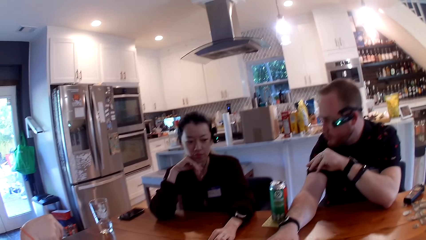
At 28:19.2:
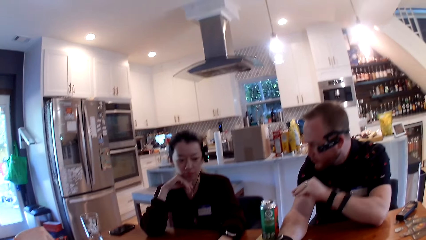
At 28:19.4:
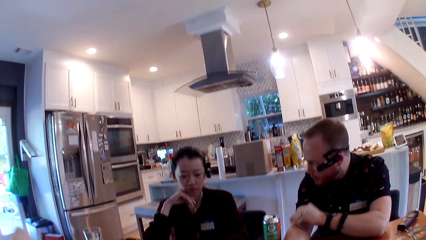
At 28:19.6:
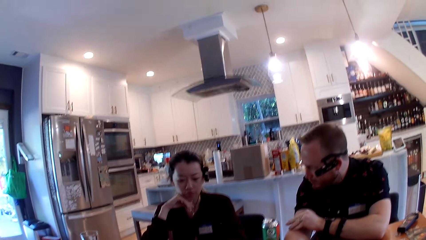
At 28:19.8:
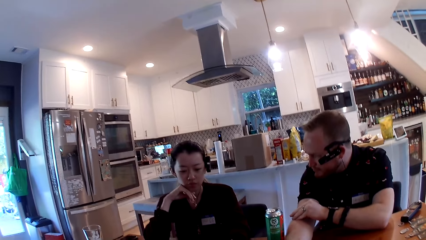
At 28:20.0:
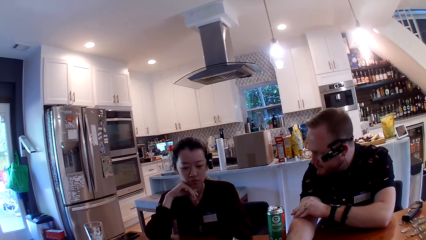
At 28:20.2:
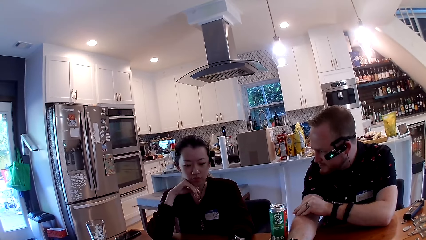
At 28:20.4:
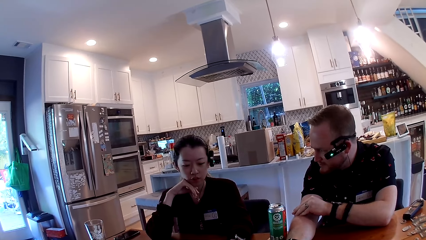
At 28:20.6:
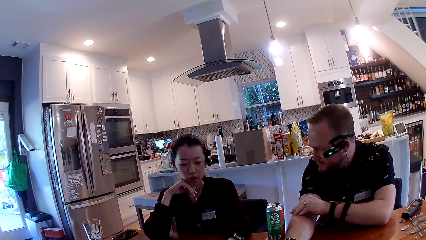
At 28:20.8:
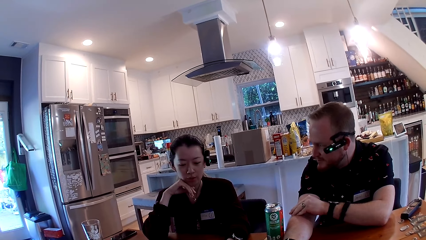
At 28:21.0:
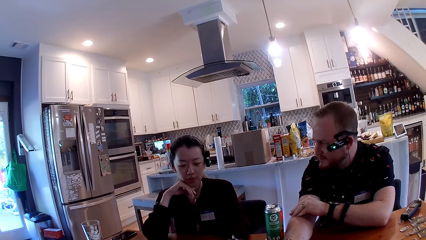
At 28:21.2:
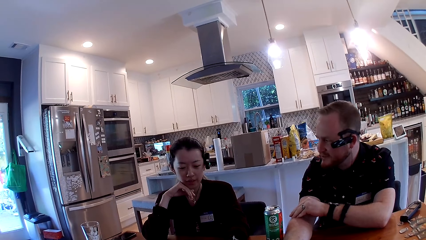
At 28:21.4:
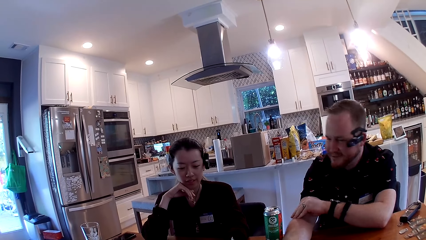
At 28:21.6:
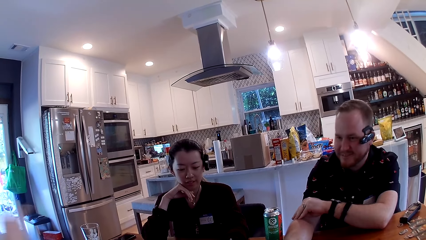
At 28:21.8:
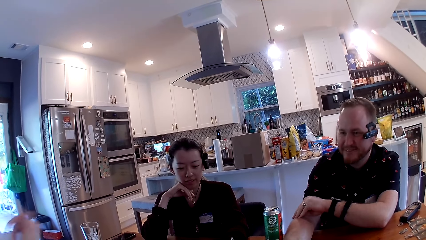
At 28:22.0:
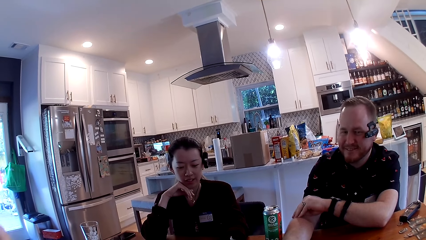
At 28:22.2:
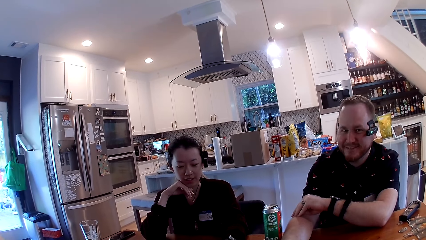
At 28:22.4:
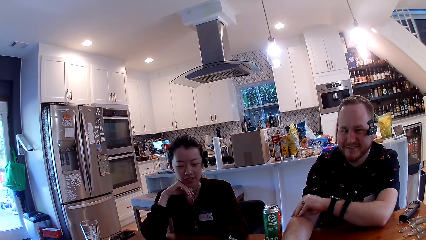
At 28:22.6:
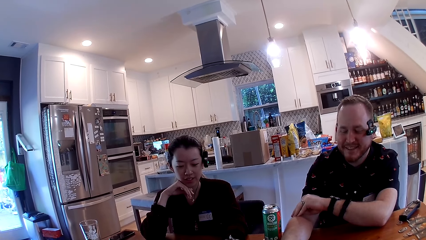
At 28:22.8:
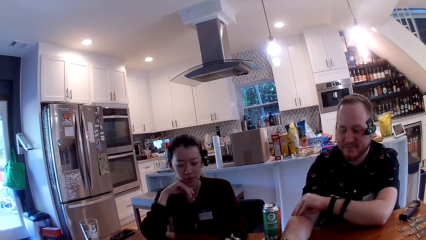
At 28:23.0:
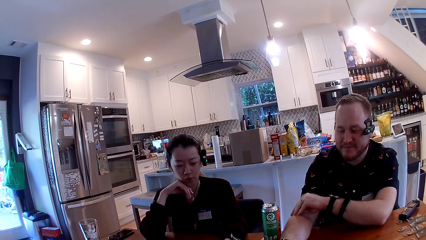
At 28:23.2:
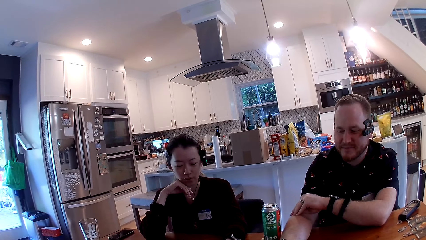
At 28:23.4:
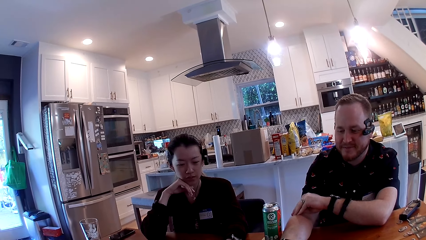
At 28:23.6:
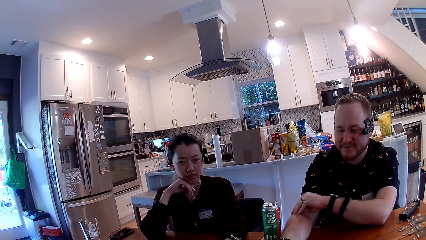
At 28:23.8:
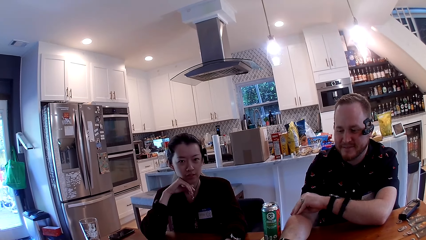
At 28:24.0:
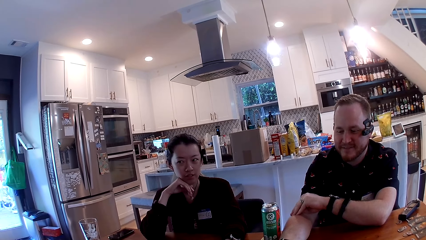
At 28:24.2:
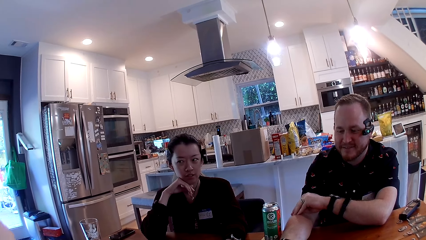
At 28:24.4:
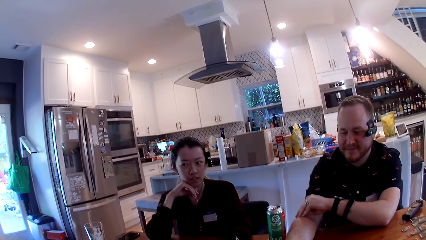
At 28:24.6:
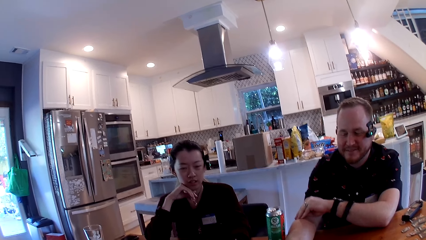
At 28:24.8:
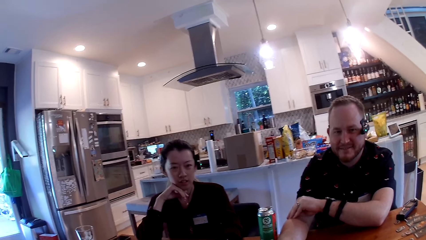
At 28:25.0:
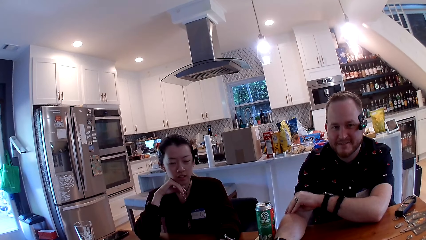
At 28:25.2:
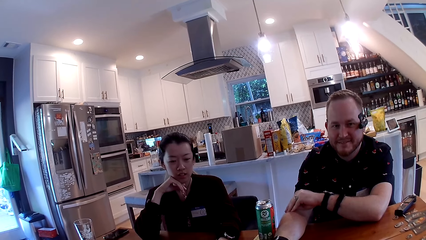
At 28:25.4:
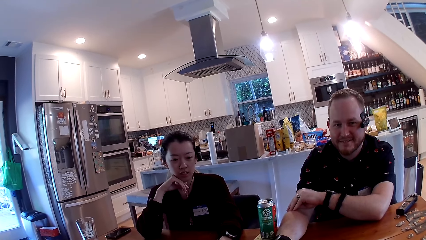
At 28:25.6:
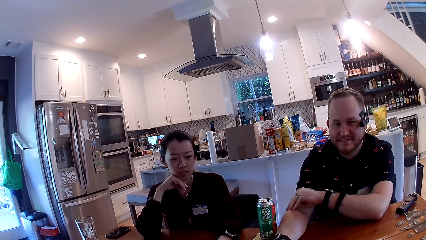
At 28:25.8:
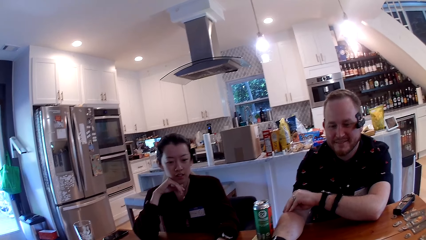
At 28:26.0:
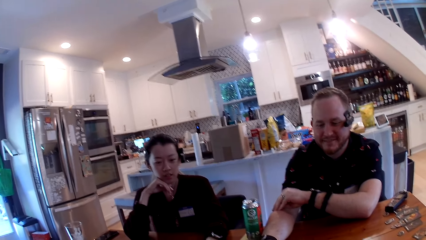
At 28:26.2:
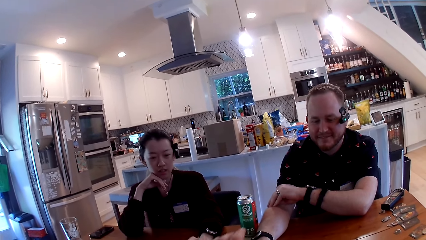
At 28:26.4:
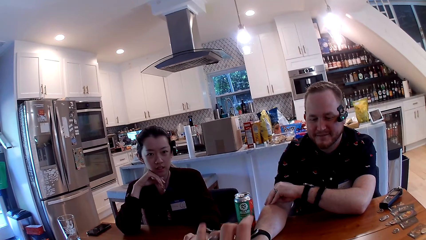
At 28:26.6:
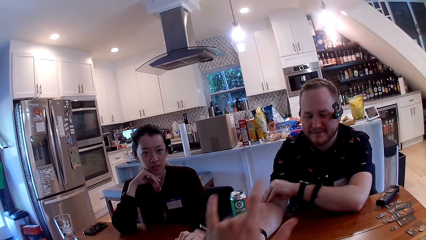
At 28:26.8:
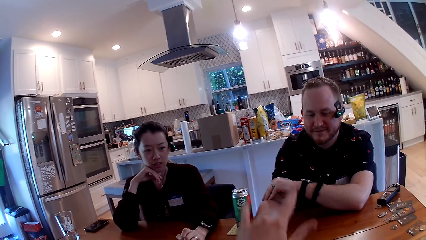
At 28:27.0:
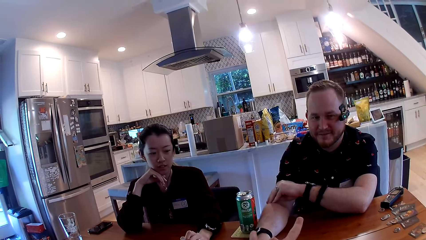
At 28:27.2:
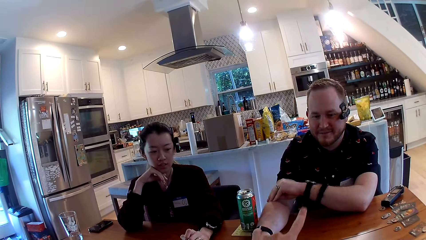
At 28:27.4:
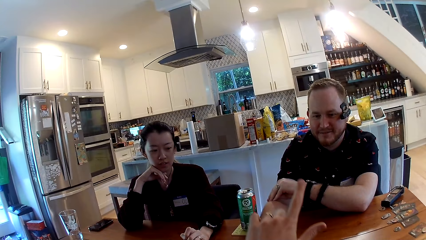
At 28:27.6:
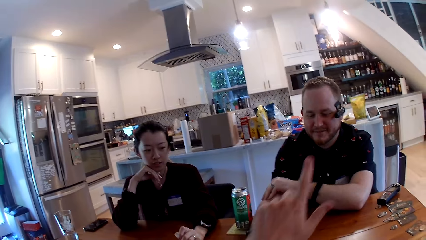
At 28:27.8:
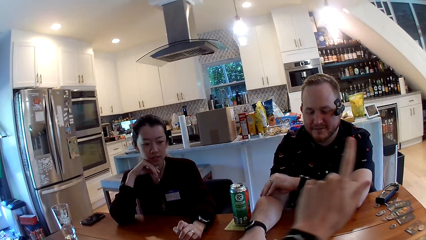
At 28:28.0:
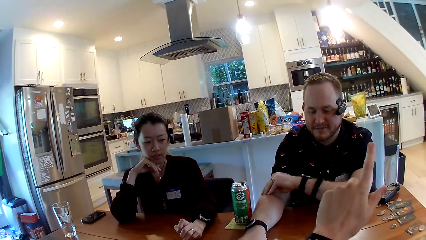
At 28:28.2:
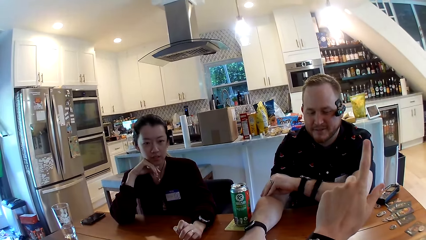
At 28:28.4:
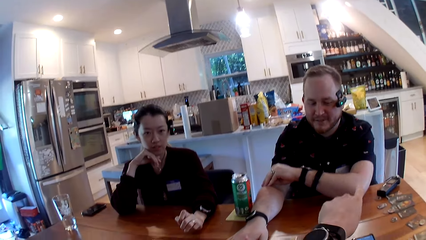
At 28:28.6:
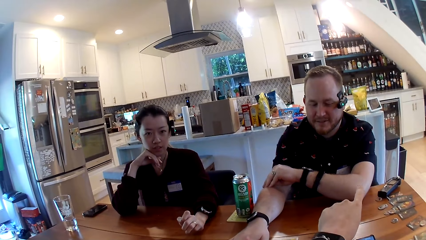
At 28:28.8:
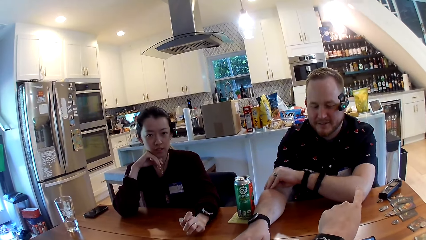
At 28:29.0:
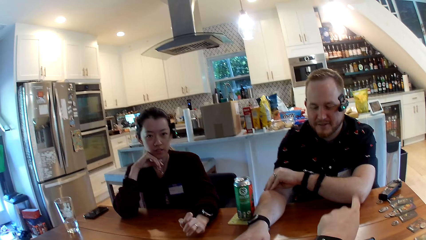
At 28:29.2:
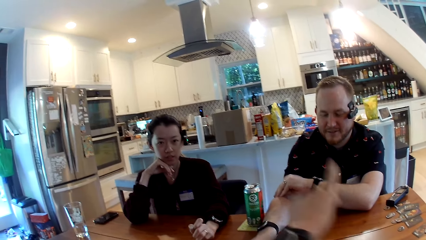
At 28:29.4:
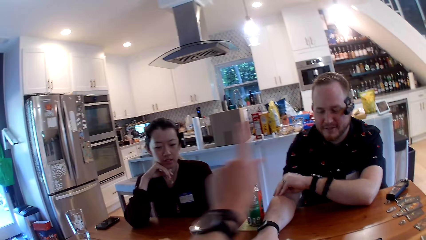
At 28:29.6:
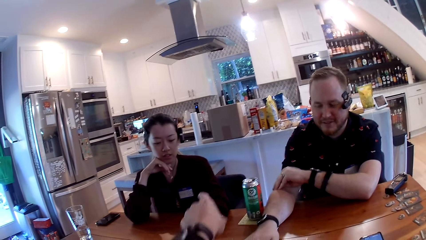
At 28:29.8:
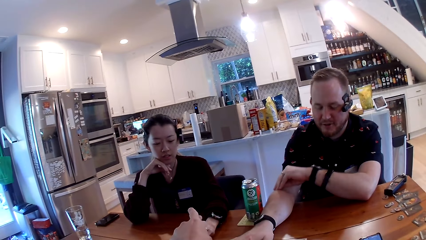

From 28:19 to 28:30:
The man converses with the woman. The camera wearer sits in the house. They converse with the man together with the woman.

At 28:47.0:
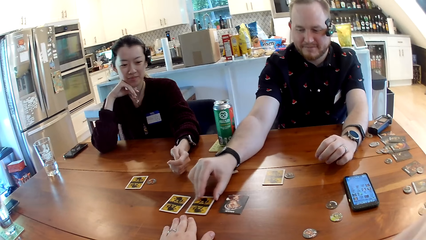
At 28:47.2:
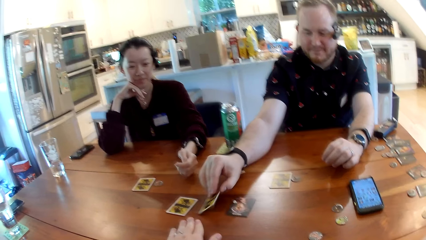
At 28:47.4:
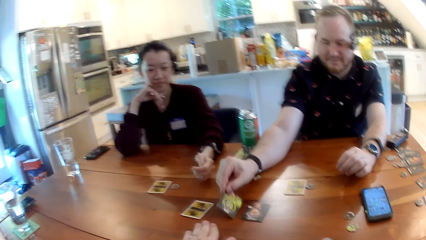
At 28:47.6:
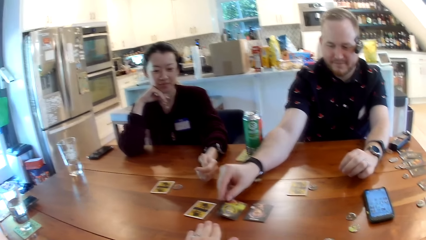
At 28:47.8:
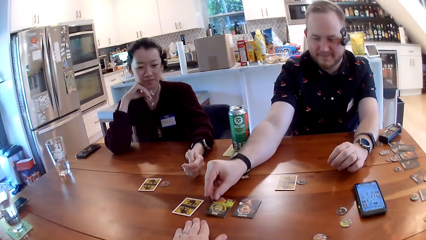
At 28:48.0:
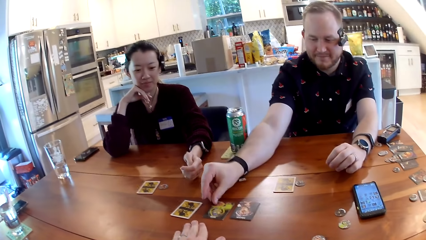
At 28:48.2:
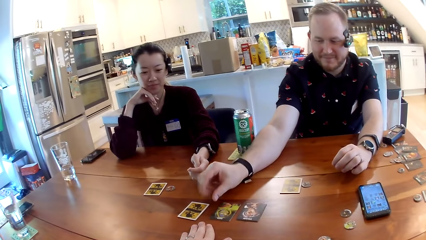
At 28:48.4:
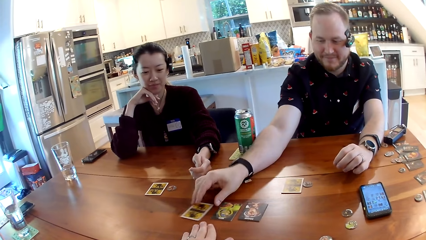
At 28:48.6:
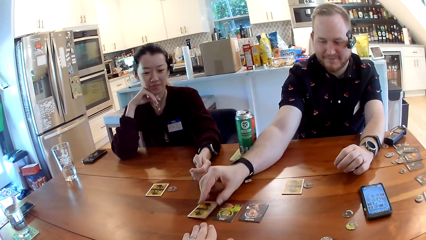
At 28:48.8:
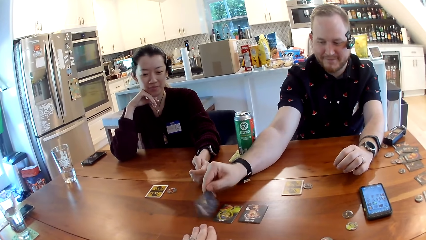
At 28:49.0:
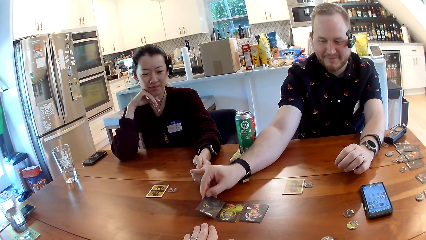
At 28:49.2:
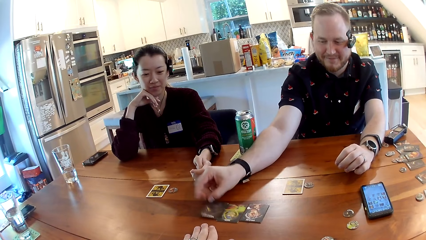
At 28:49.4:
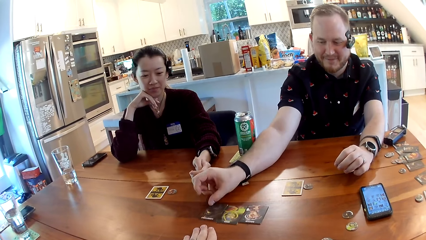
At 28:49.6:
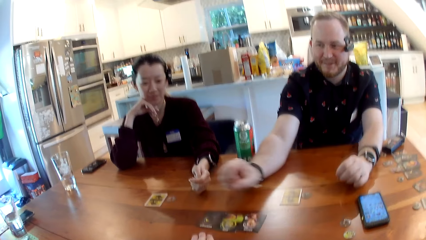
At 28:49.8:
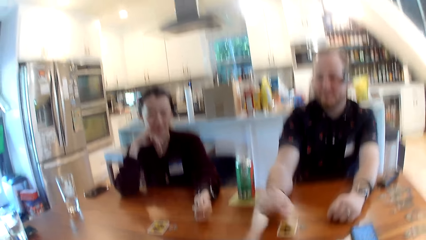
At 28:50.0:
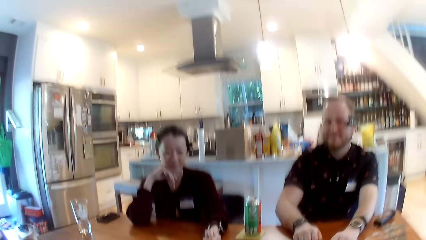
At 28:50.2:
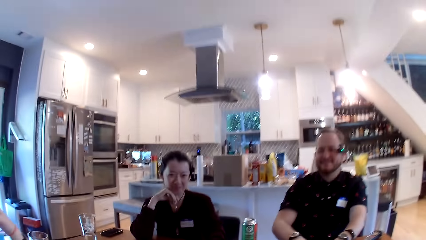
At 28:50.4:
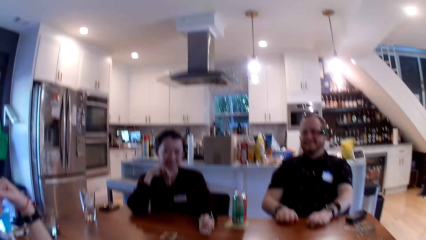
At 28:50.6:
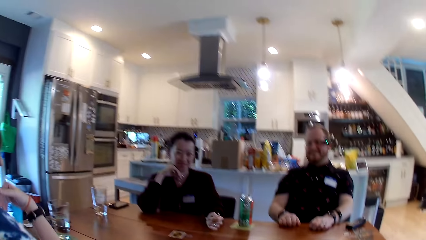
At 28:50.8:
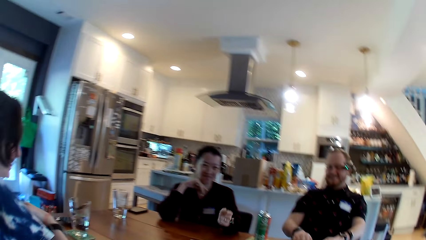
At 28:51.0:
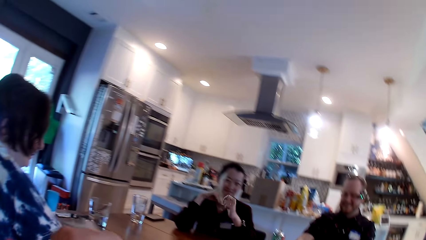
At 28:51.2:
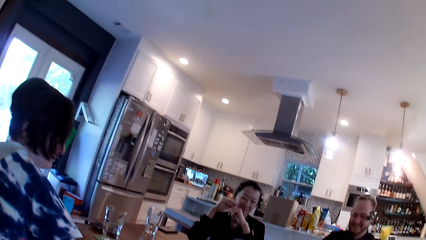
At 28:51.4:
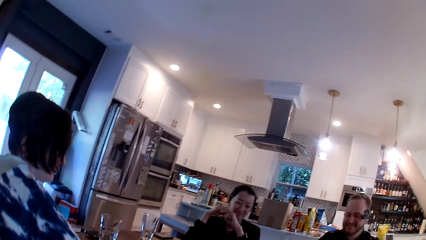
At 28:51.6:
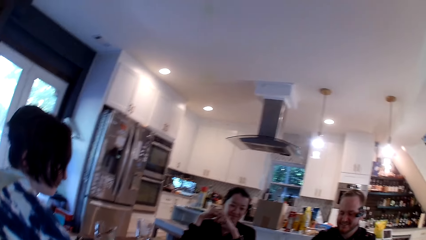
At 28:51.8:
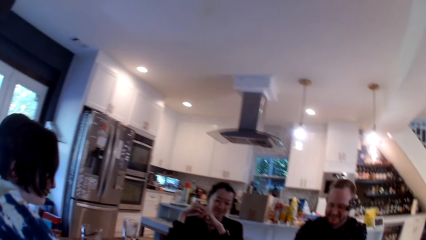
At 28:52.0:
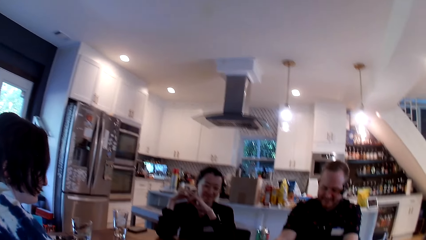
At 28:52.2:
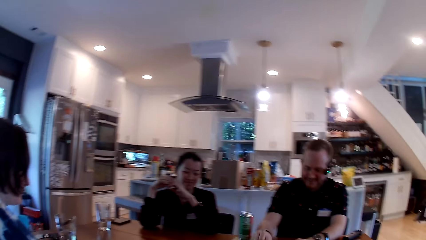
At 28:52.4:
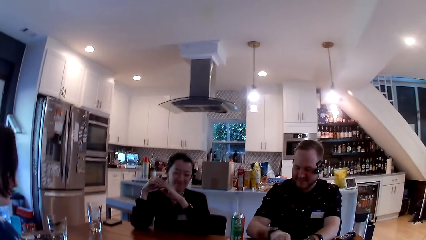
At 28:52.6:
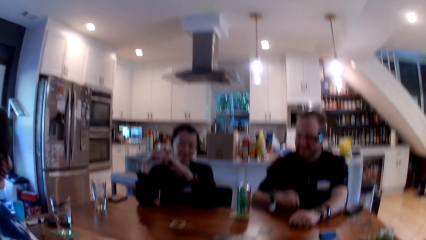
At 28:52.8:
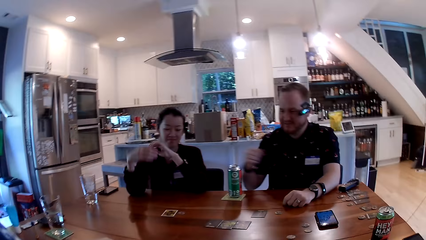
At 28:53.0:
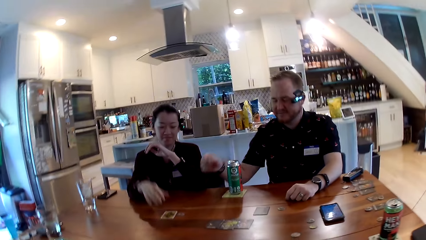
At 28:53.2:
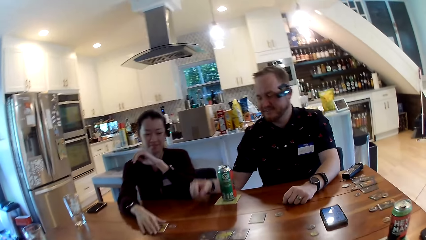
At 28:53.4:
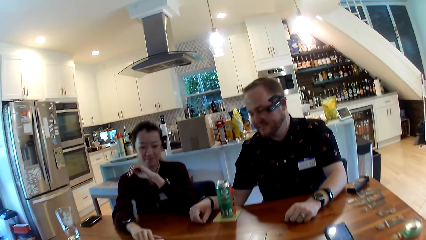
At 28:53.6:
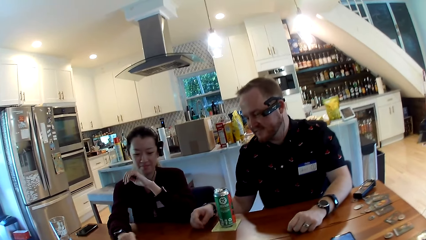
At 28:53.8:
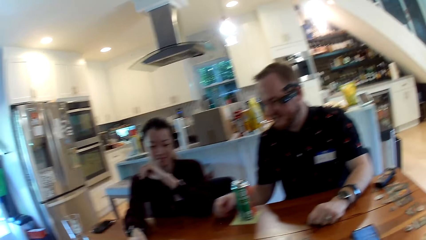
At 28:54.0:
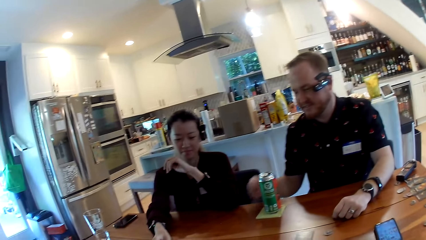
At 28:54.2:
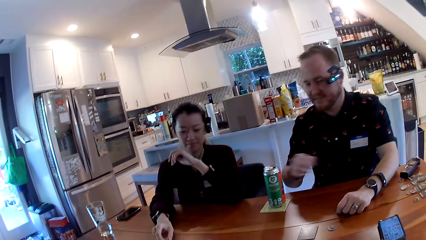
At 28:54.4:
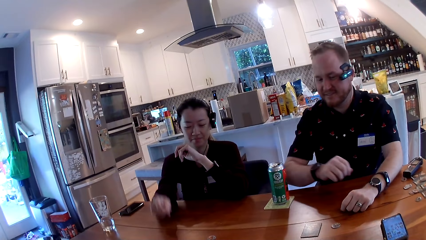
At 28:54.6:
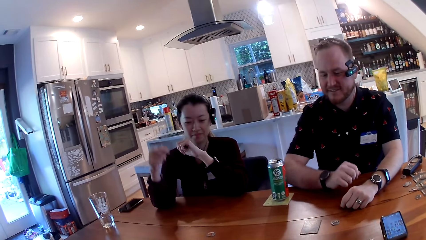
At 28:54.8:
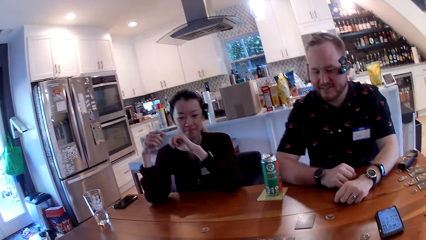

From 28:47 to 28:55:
The camera wearer sits in the house. The man flips a card on the table with his right hand. He flips a card on the table with his right hand again. The woman flips a card on the table with her right hand.
